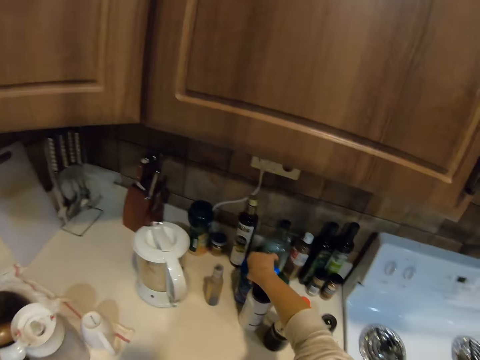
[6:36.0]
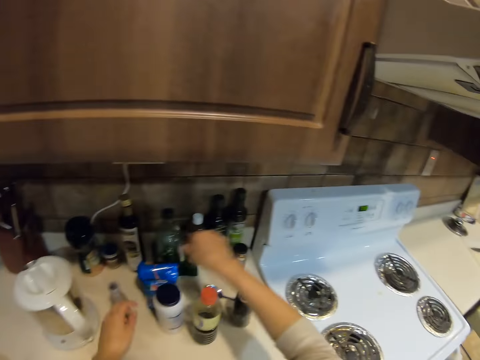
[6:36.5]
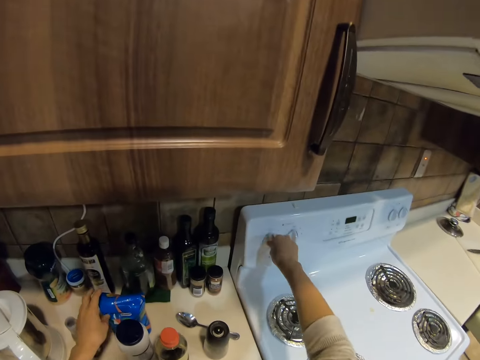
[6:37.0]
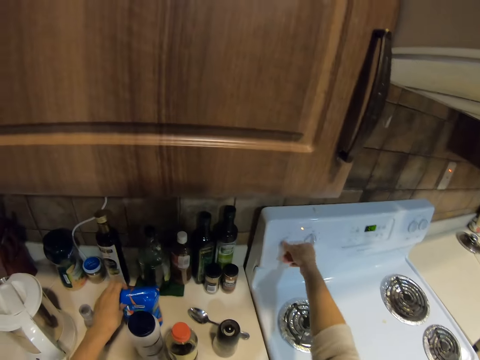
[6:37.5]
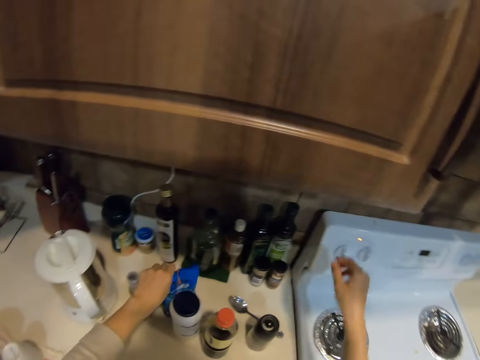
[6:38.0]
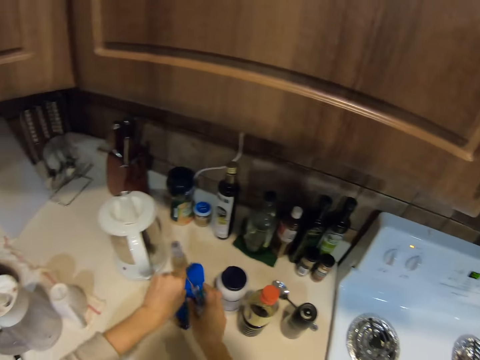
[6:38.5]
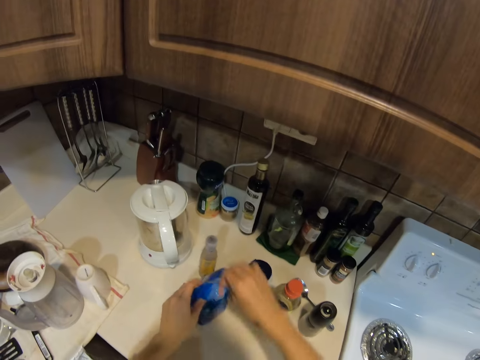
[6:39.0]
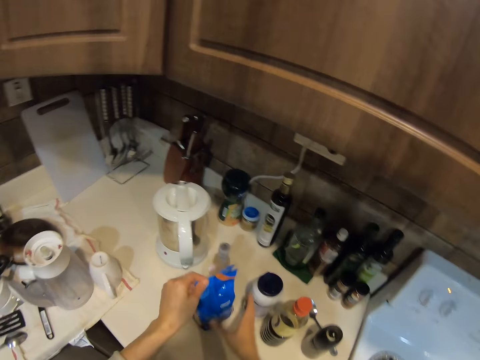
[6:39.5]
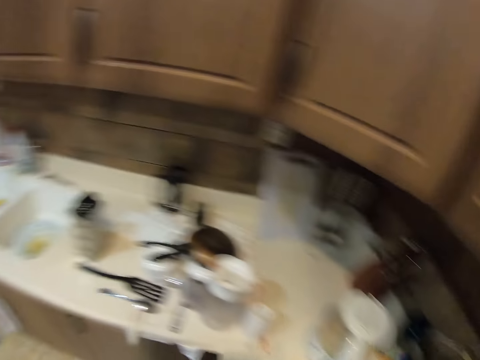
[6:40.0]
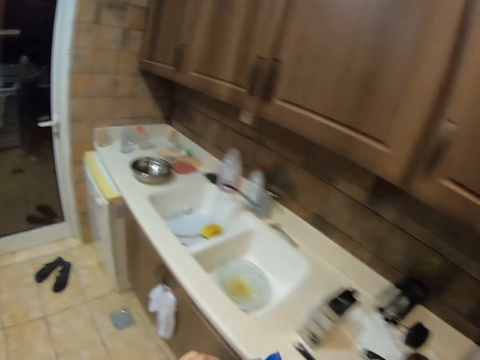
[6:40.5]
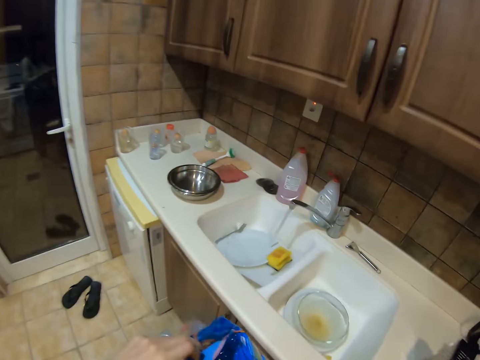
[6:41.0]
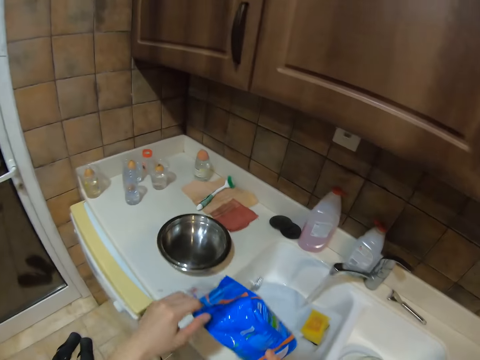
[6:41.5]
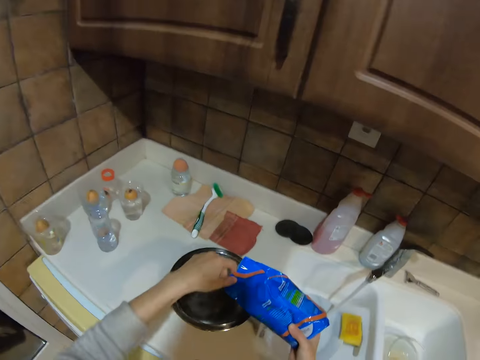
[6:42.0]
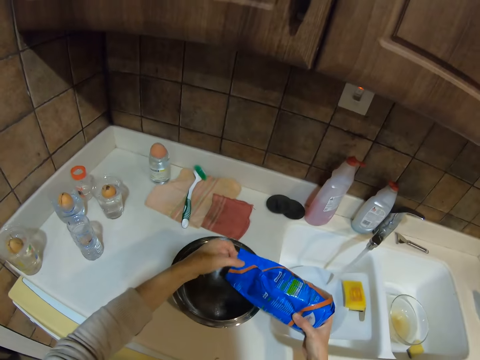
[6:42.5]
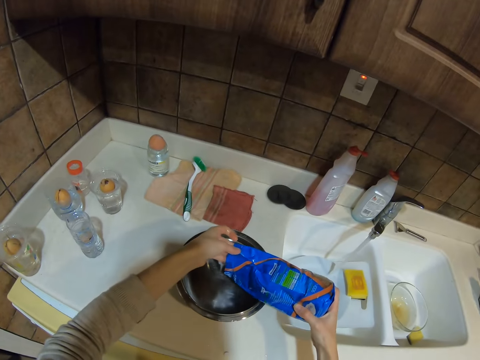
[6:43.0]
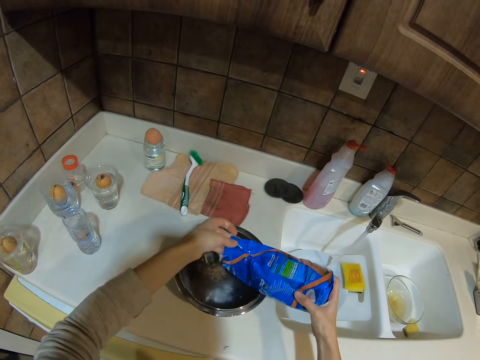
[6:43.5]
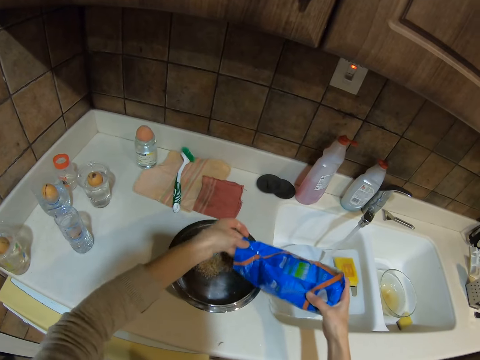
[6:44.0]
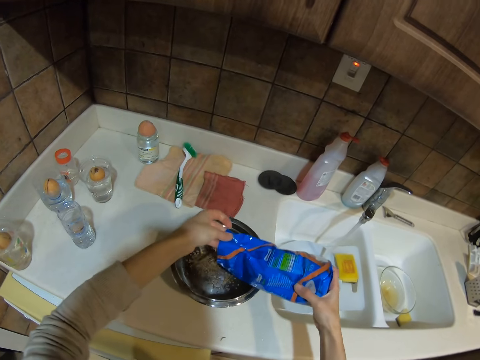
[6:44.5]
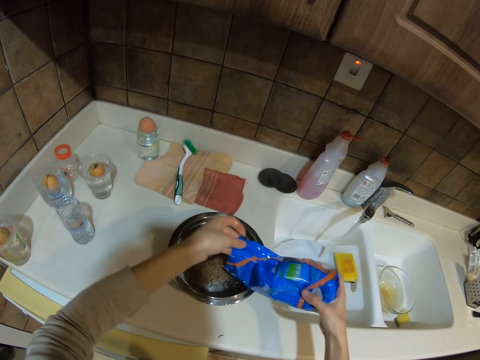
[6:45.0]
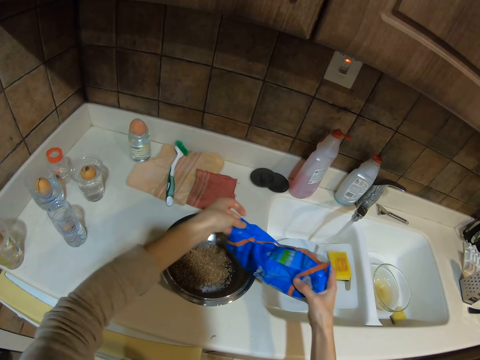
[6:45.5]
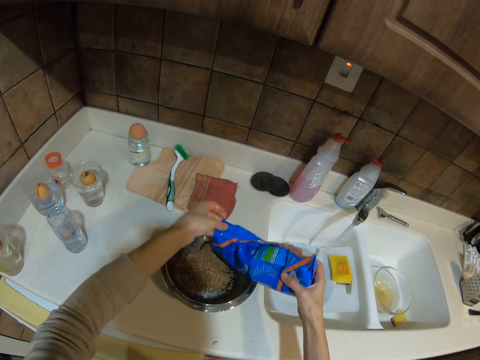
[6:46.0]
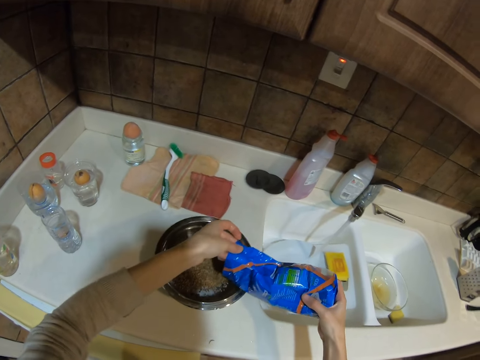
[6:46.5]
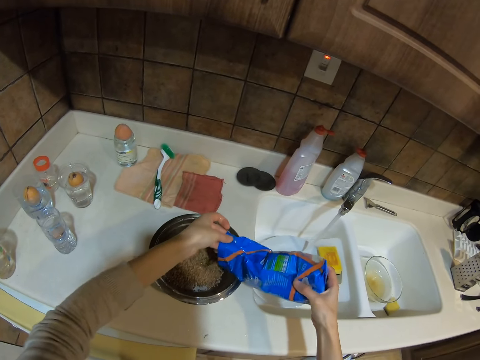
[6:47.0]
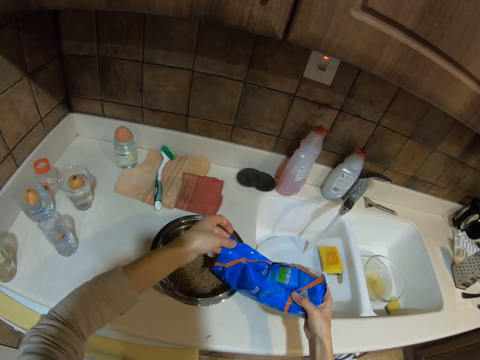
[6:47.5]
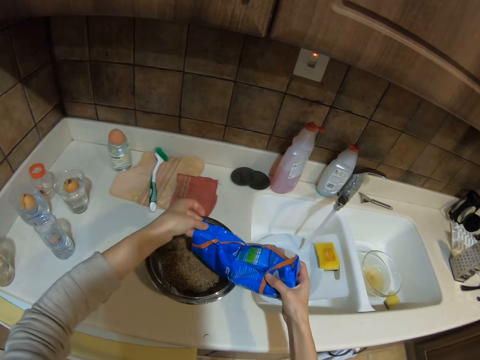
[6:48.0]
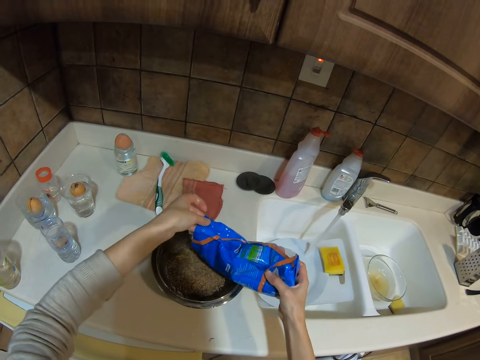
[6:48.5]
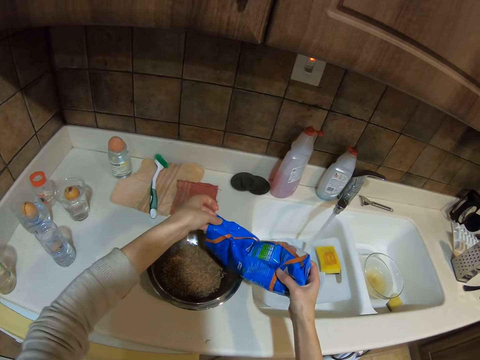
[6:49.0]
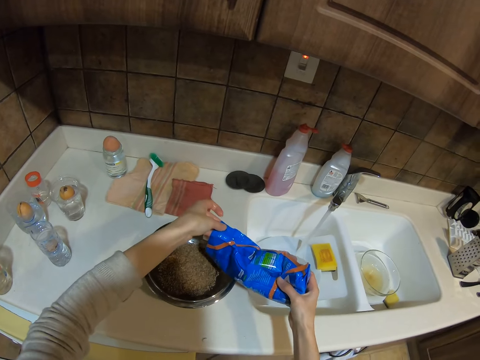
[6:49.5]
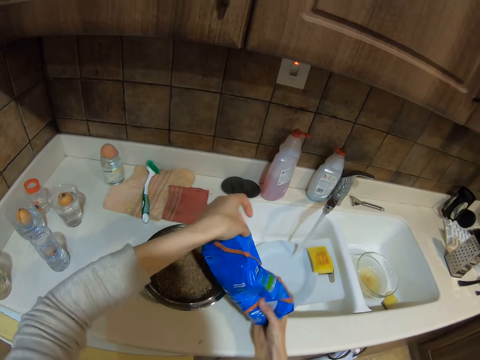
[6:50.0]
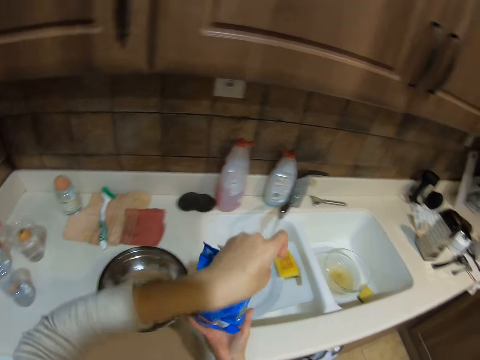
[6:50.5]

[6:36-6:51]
The camera wearer holds something on the countertop. They release something. They hold something on the countertop. They turn on the cooker. They pick up something from the countertop. They open something. They walk around the room. They pour cereals in a cooking pot.

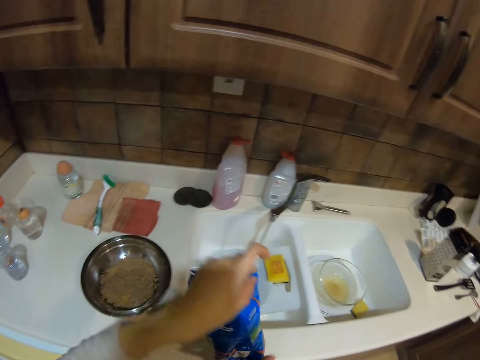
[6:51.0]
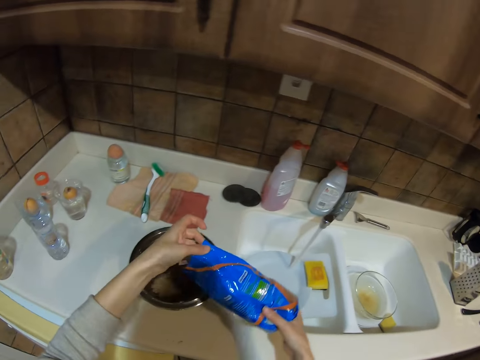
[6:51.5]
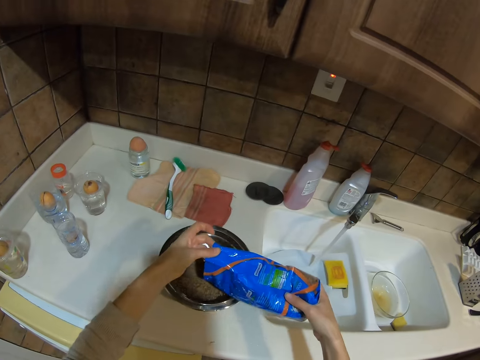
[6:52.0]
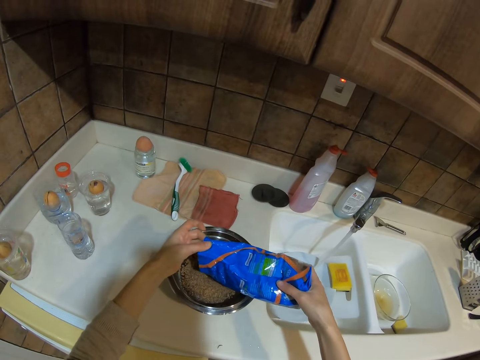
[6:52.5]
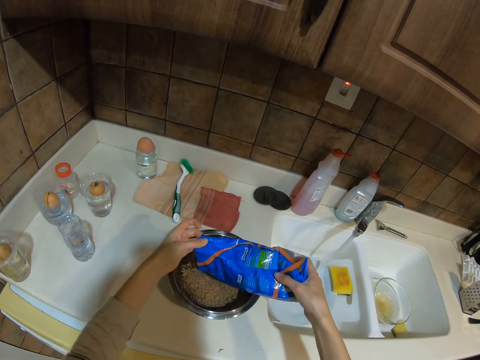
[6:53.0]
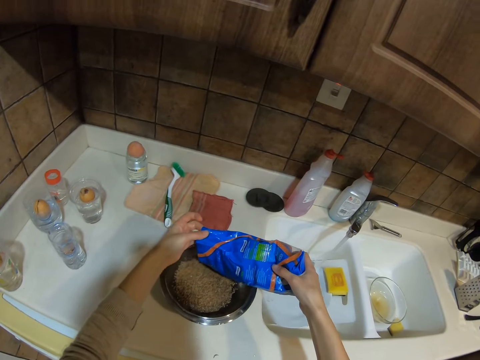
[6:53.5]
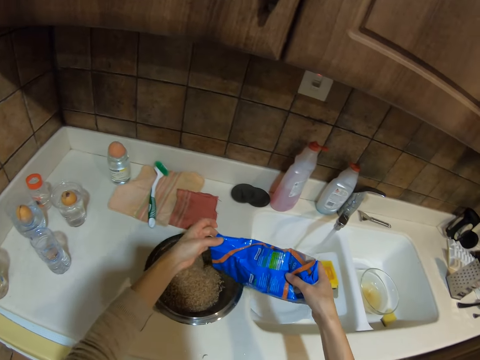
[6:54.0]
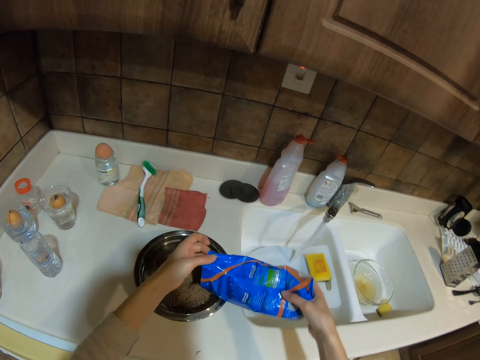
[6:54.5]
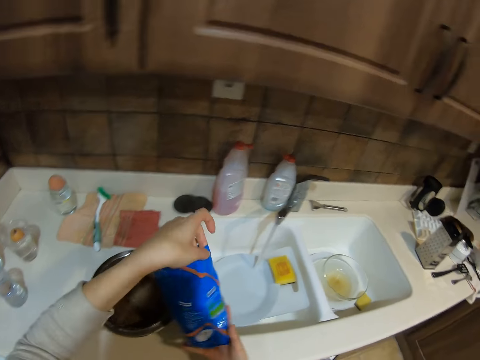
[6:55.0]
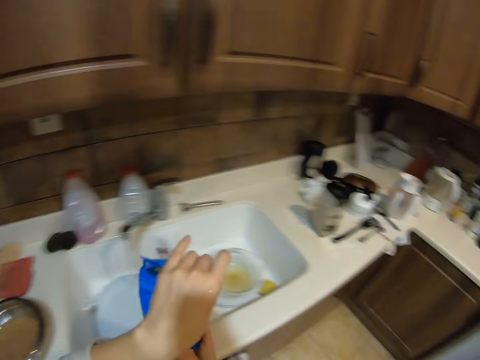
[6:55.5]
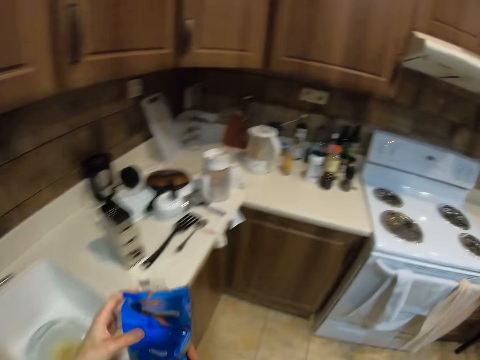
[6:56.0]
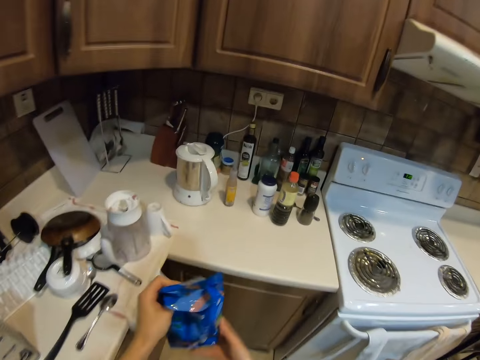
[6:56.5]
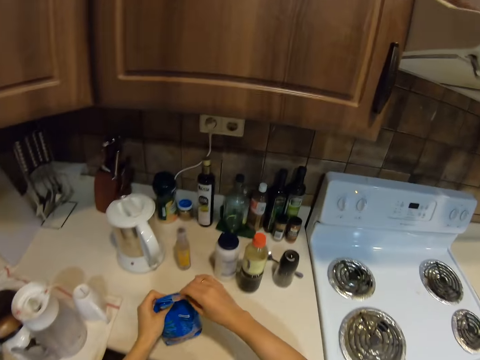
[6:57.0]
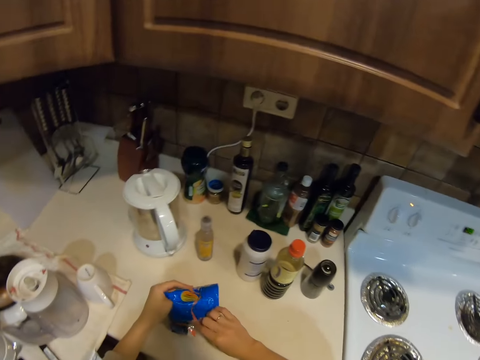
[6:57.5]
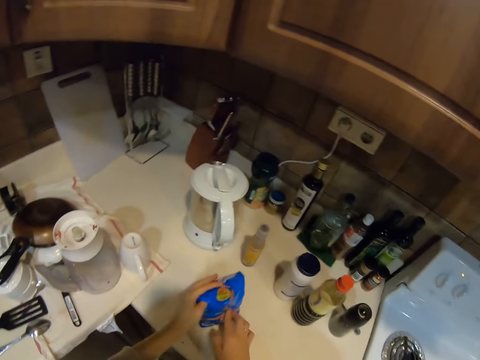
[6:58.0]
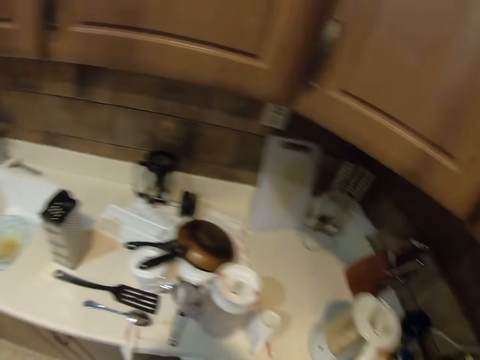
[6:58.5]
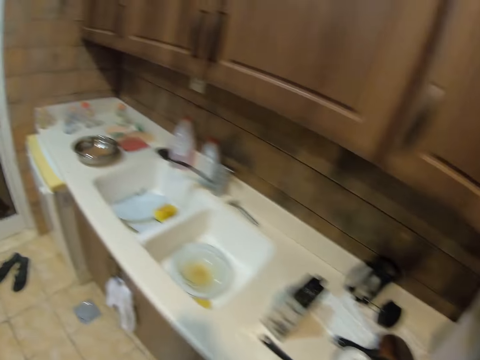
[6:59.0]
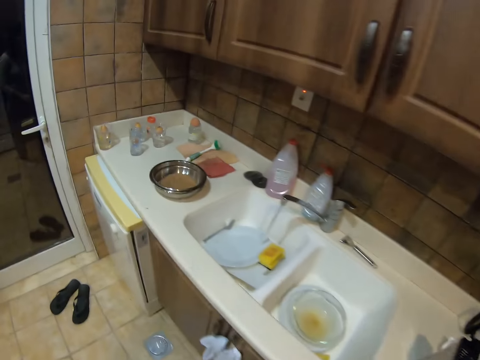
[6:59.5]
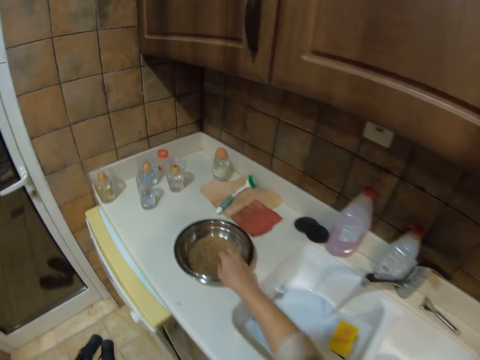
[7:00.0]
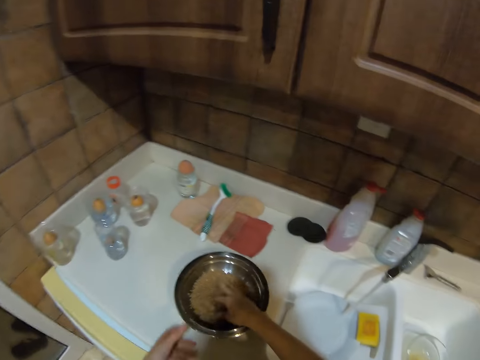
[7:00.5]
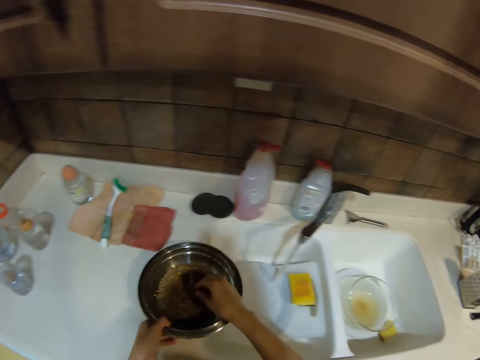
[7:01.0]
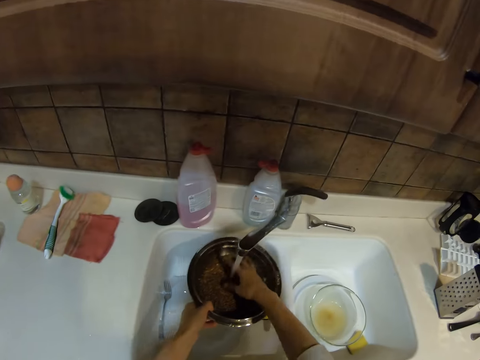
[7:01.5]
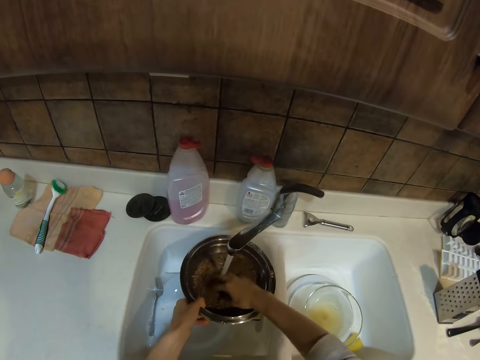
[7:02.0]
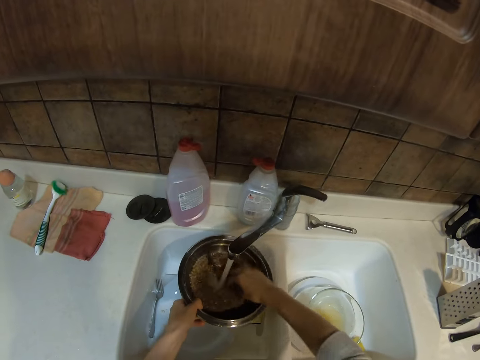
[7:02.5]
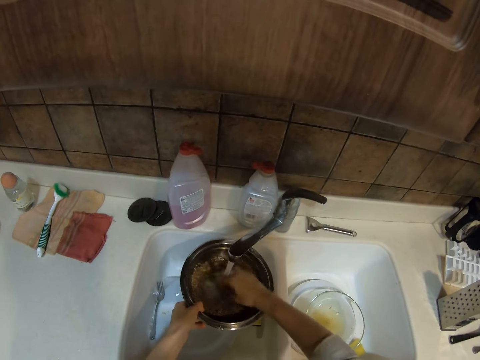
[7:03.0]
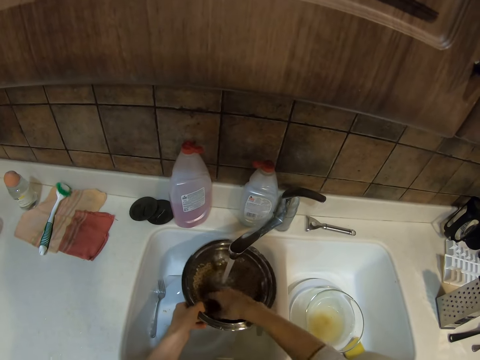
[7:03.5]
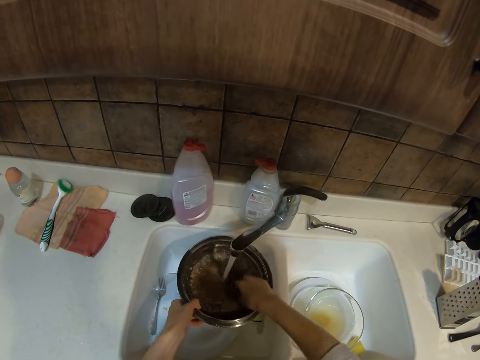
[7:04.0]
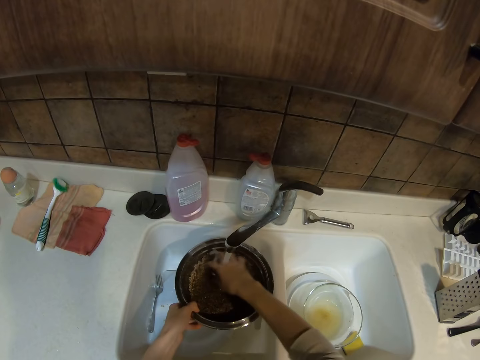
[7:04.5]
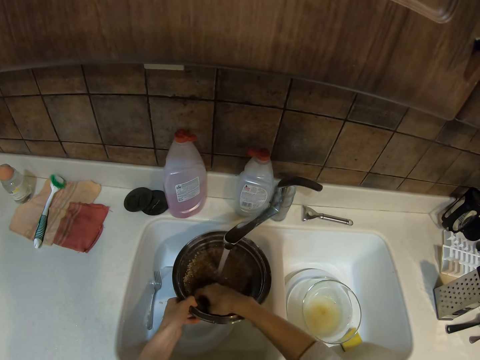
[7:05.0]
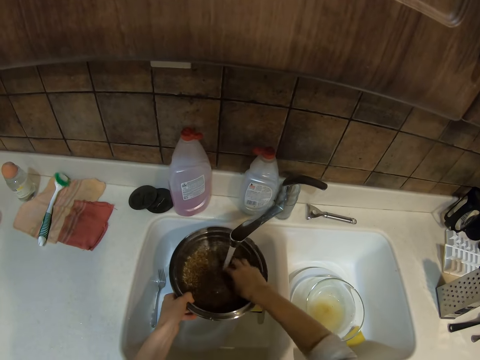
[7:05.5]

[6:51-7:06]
The camera wearer walks in the room. They fold something. They place a package of something on the kitchen counter. They look around the house. They walk around. They wash the cereals. They touch the cereals in the cooking pot. They pick up cereals from the countertop. They wash the cereals in the sink.
